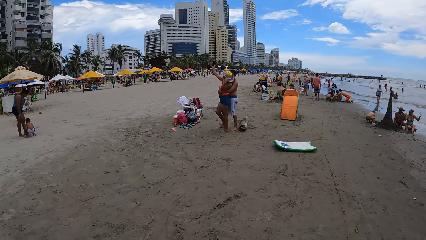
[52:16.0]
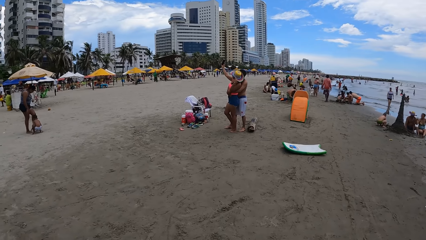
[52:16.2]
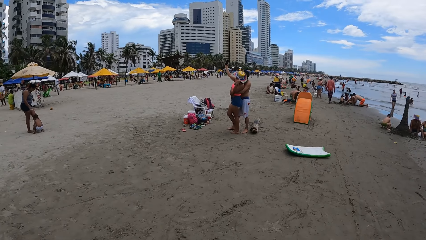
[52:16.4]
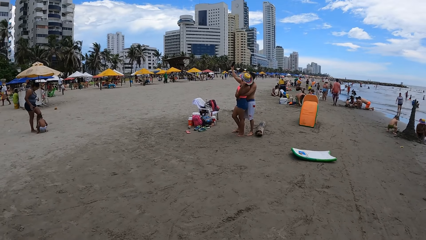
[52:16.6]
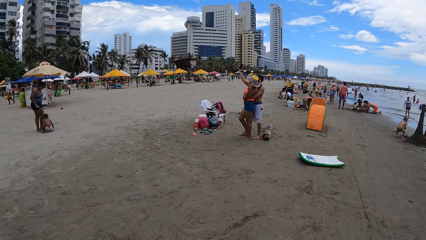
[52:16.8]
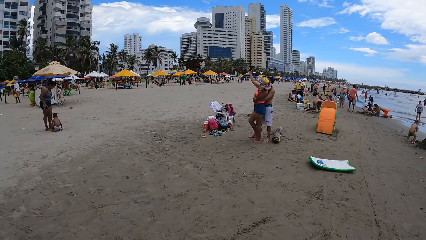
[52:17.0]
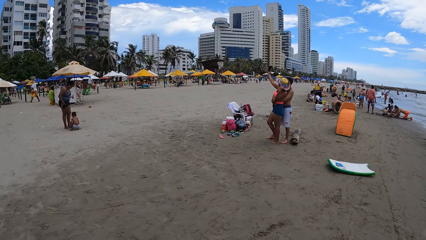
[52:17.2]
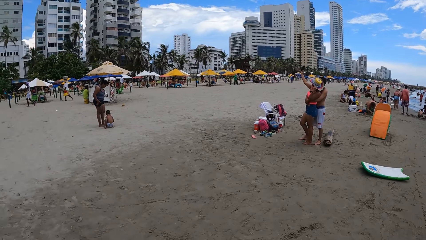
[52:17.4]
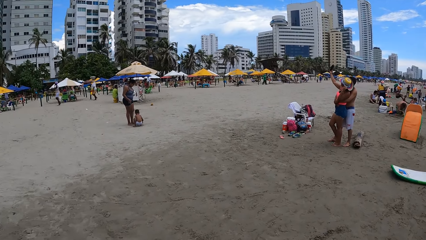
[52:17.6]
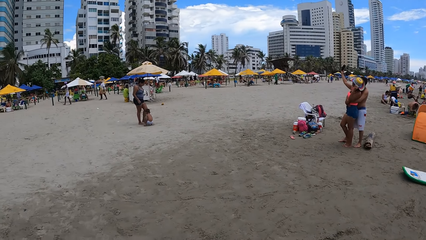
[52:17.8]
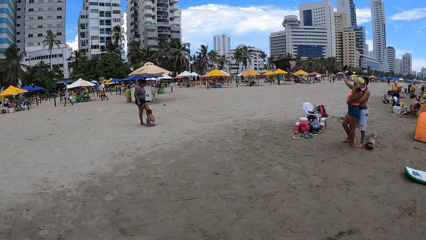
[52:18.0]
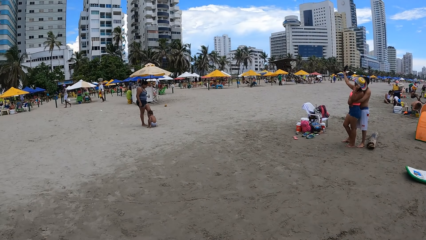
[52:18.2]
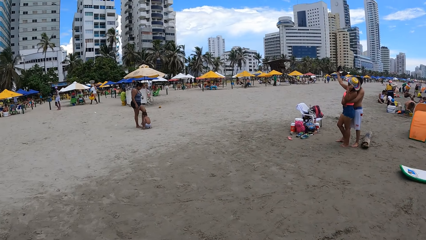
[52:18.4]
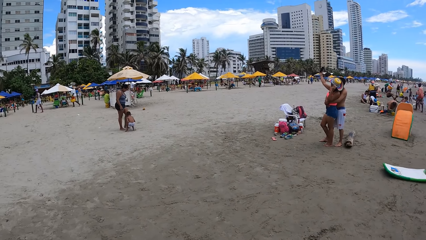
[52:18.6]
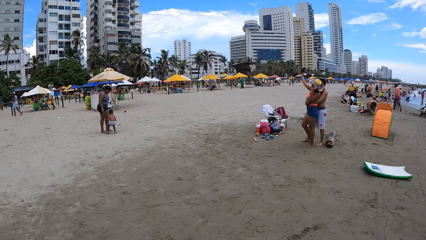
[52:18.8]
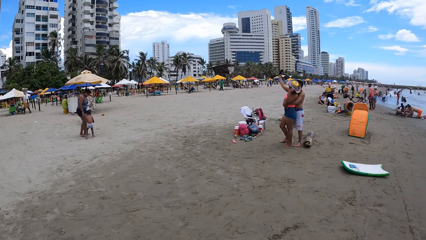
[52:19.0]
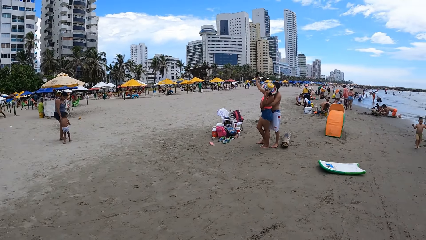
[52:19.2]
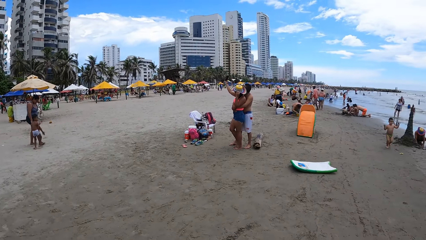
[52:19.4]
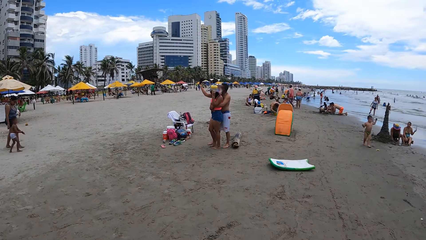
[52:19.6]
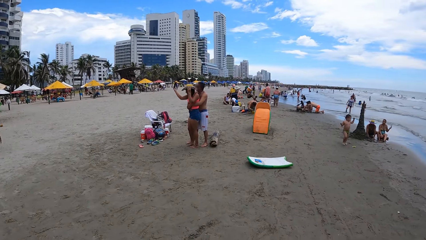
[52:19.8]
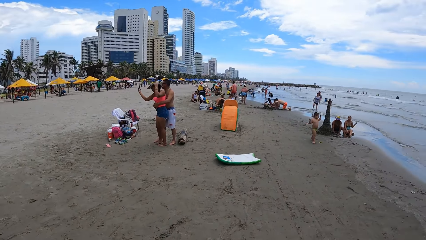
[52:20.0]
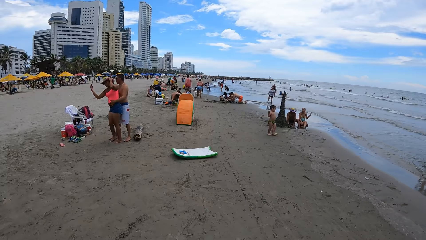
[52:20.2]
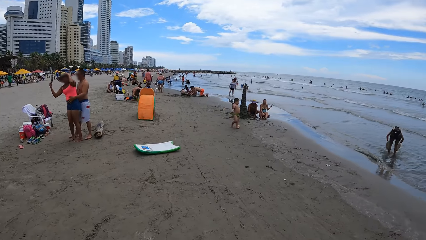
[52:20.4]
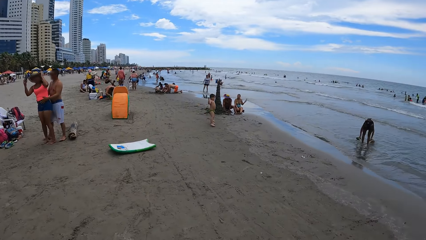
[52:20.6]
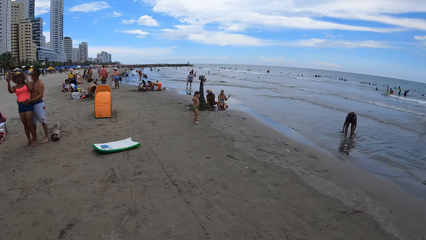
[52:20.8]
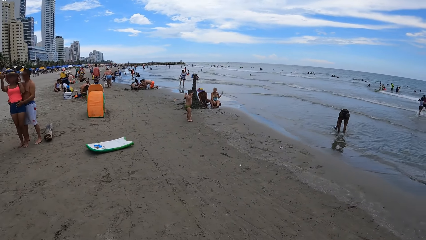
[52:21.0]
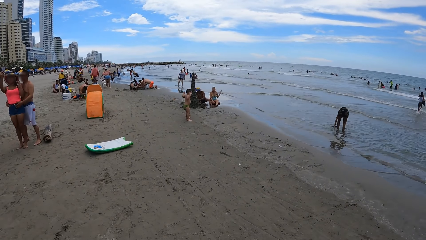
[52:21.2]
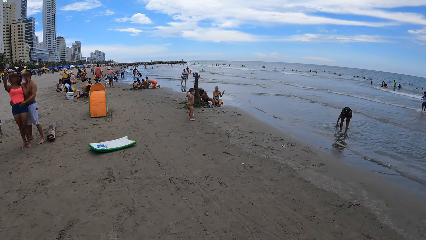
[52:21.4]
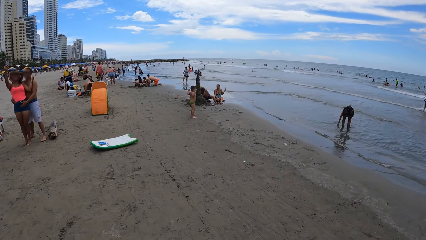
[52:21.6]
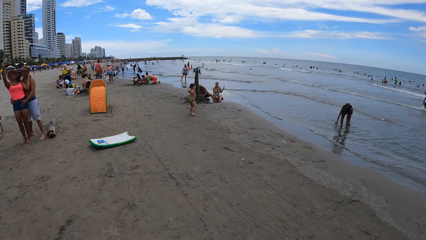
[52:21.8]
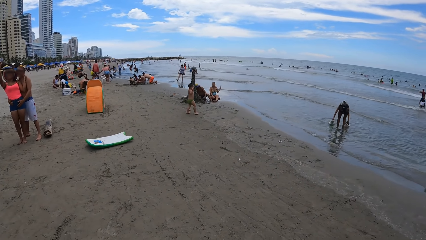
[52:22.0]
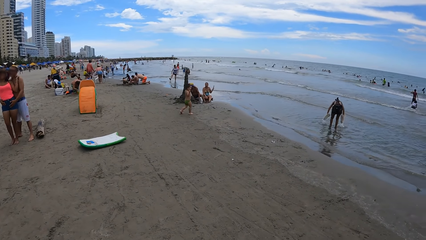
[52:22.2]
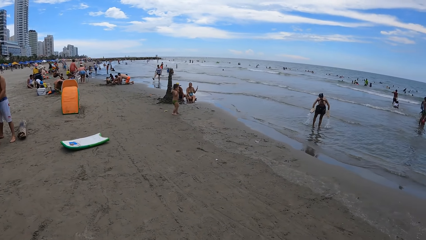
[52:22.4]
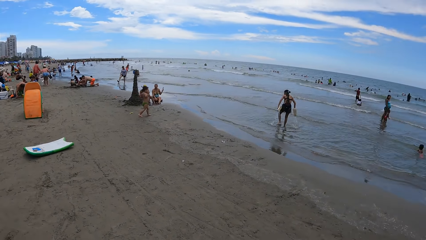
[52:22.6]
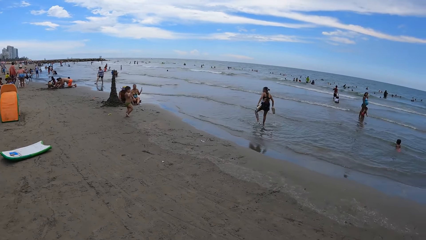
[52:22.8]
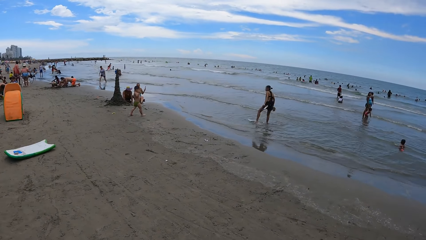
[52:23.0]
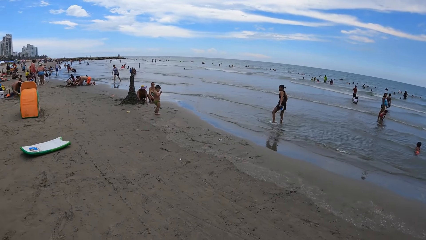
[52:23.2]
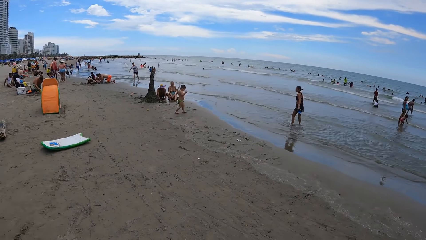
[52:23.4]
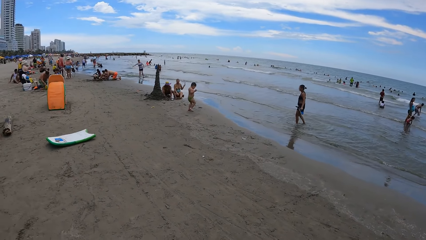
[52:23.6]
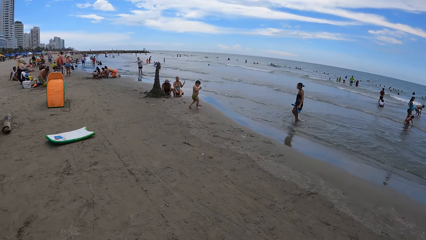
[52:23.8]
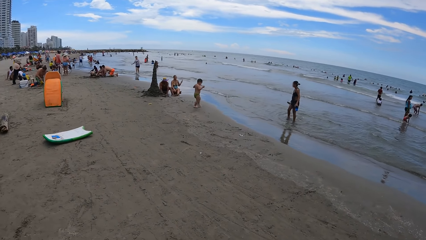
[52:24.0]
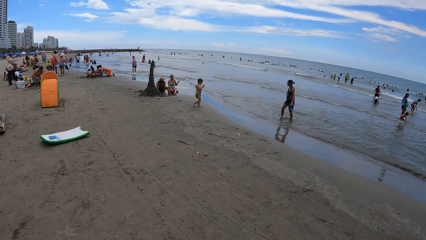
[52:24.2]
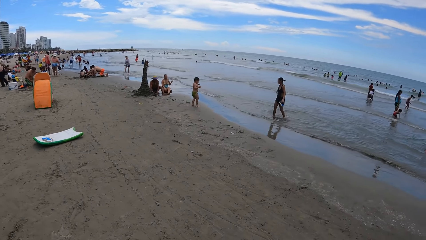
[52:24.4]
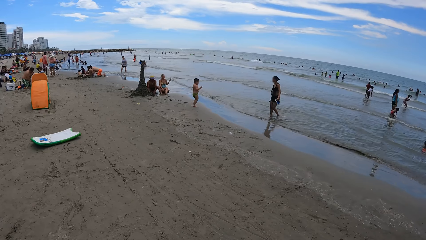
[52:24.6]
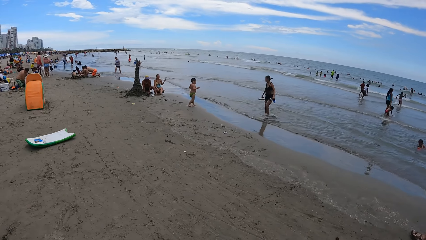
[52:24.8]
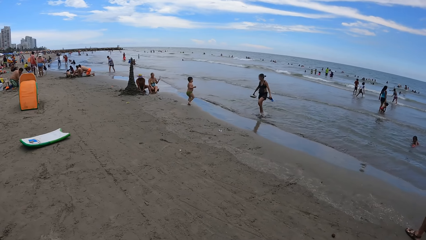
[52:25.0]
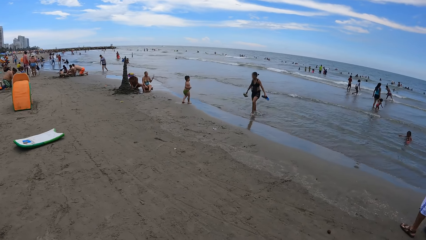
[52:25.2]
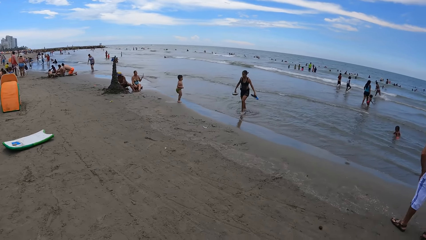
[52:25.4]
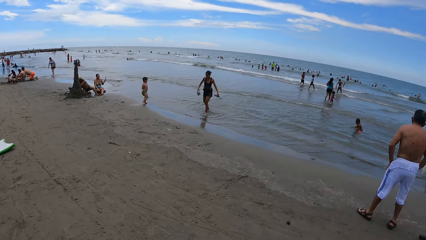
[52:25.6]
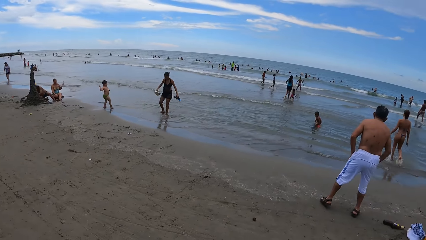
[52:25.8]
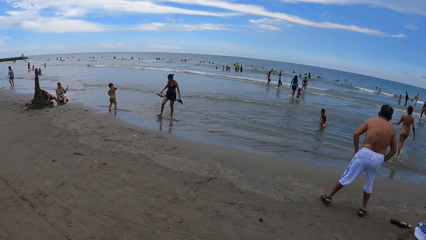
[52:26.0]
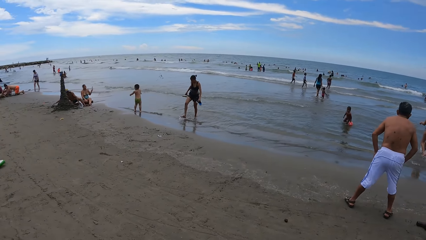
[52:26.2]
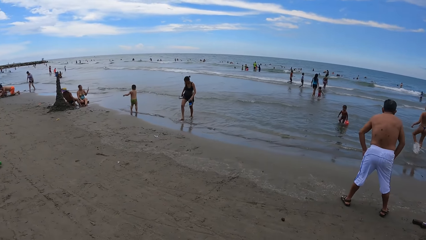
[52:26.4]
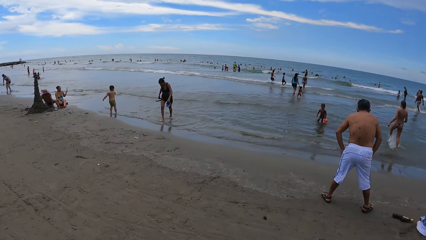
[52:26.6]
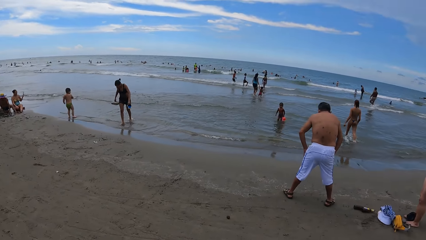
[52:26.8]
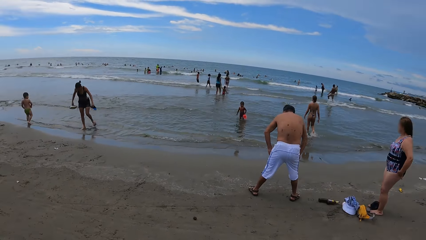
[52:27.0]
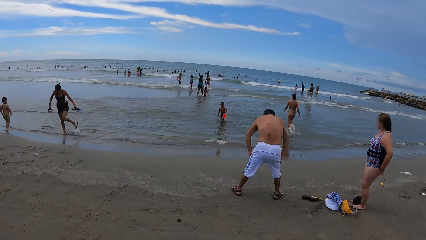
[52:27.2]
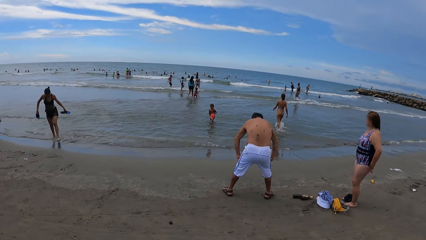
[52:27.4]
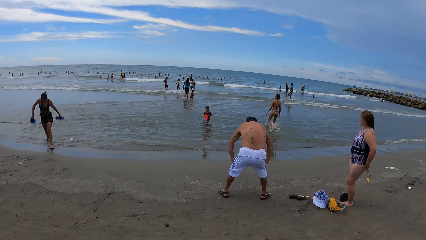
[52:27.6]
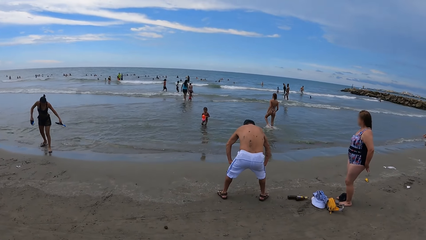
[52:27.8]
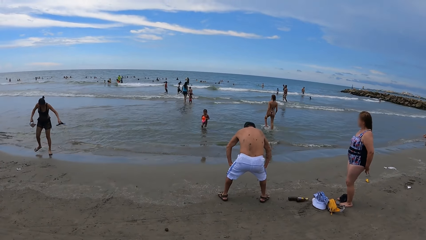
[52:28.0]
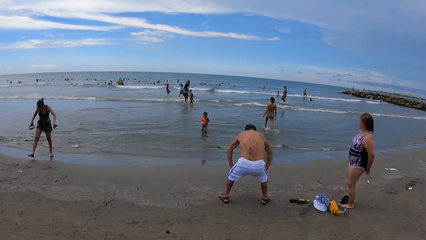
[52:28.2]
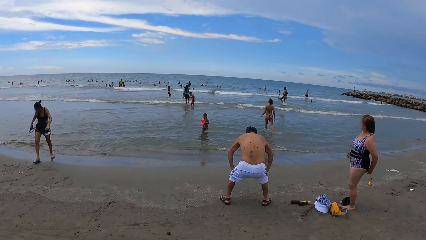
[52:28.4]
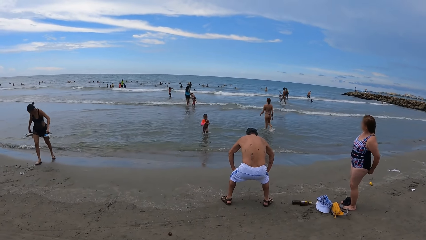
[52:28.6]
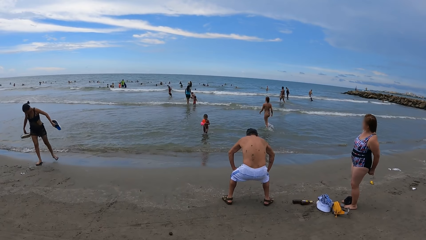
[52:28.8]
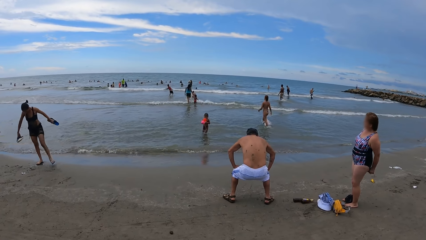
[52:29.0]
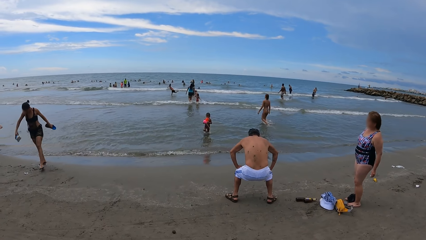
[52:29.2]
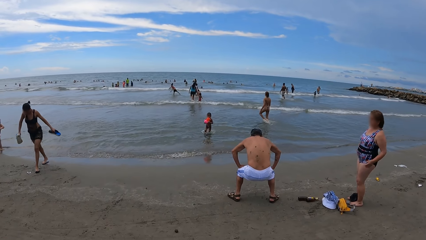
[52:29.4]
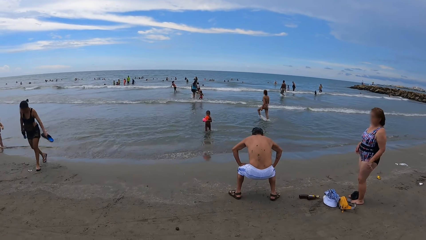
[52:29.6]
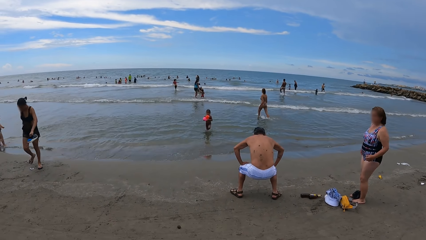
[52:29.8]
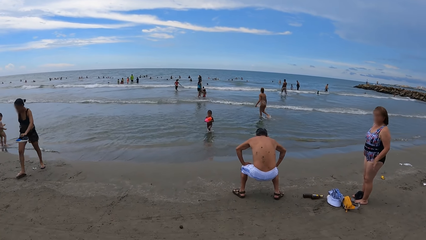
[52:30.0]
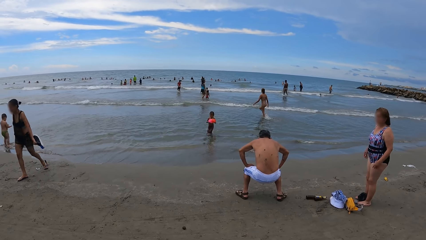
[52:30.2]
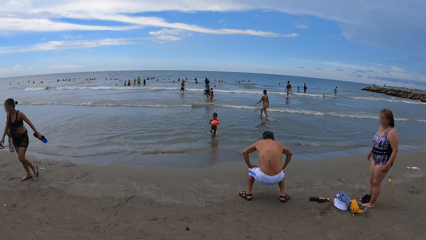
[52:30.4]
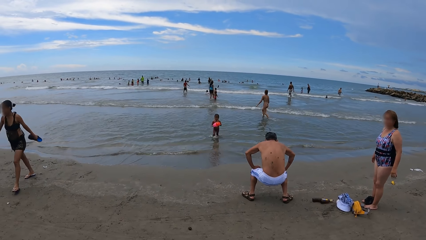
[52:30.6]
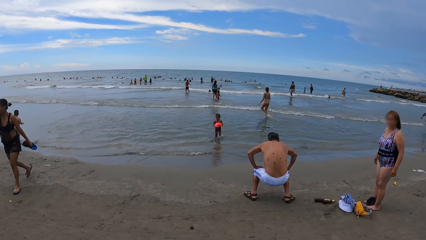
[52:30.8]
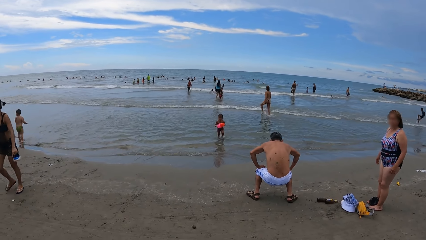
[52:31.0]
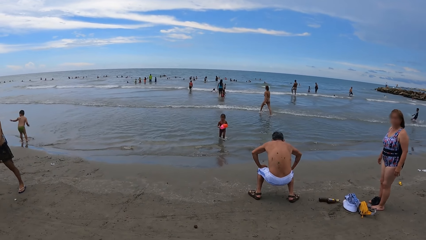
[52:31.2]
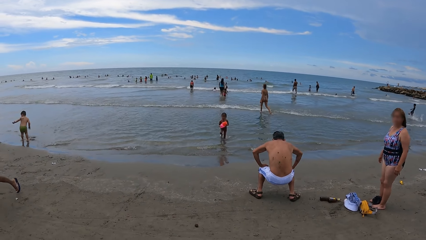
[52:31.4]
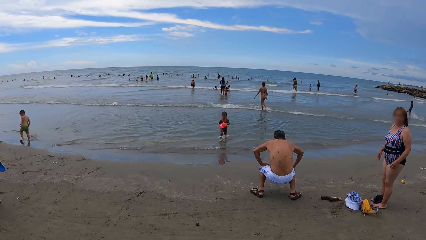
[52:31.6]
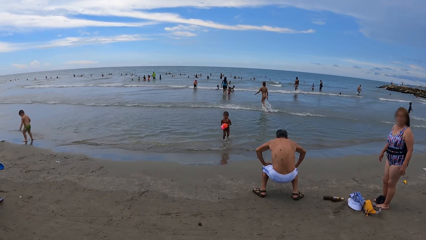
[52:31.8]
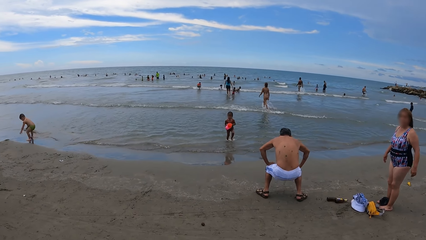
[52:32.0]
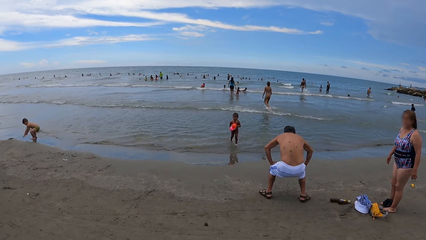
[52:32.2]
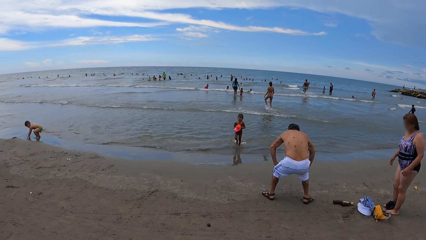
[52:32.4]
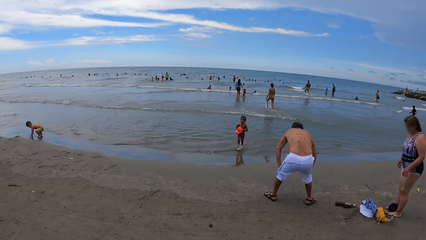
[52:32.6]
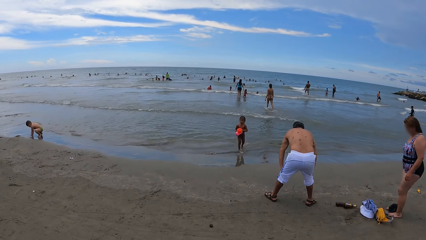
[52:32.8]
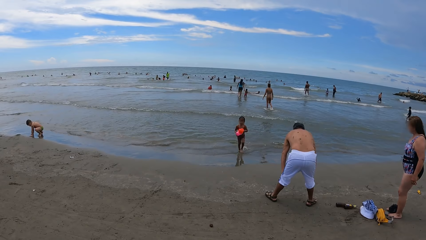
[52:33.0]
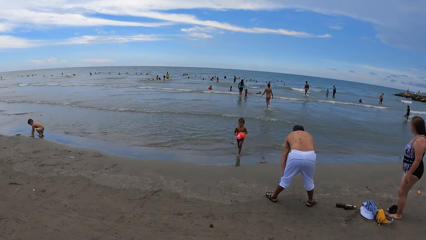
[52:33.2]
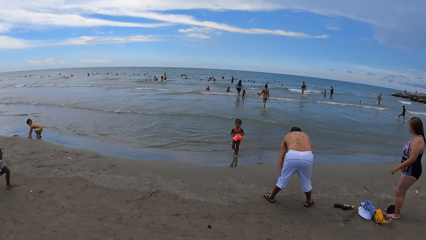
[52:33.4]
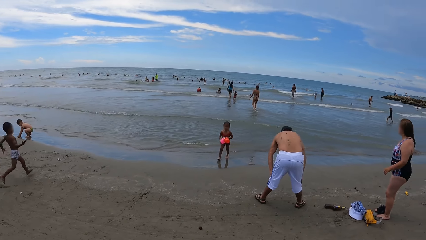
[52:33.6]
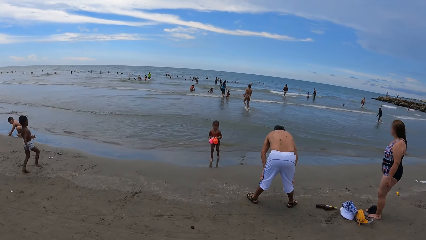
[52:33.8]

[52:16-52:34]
The camera wearer looks around.
